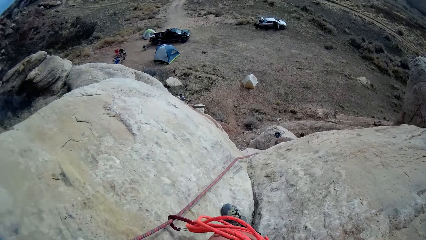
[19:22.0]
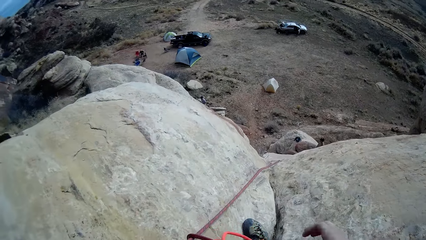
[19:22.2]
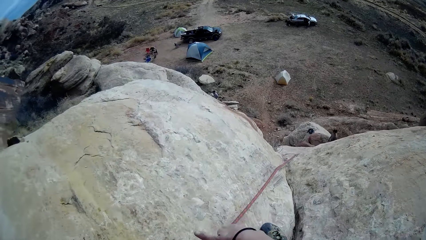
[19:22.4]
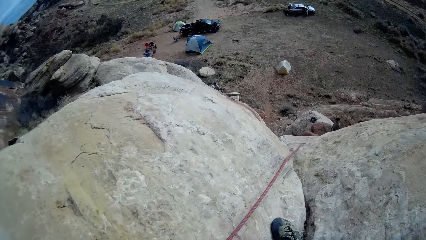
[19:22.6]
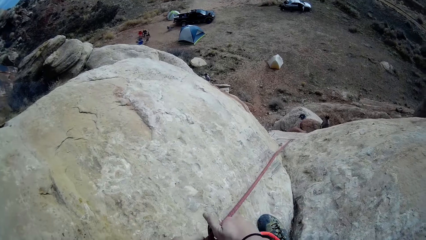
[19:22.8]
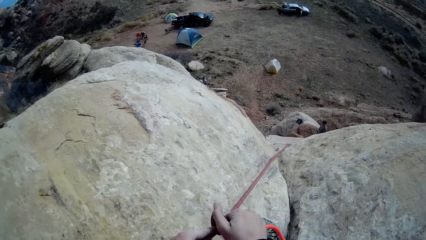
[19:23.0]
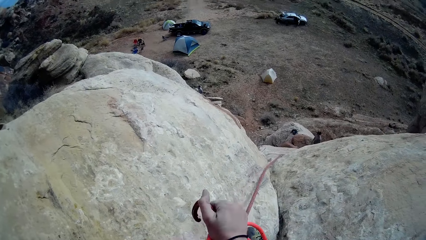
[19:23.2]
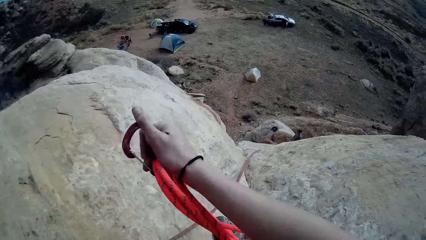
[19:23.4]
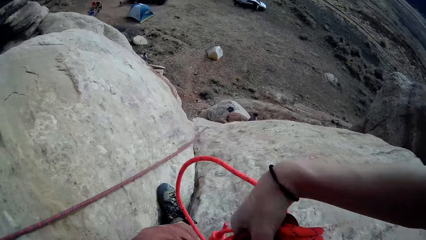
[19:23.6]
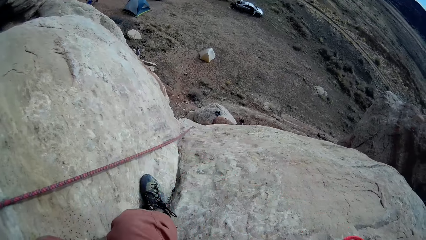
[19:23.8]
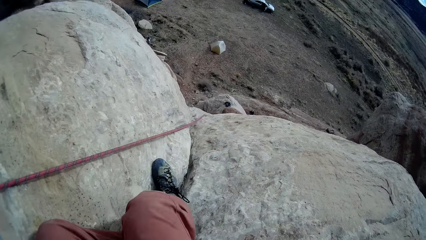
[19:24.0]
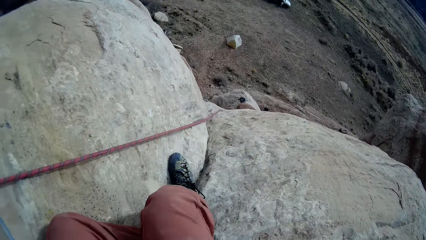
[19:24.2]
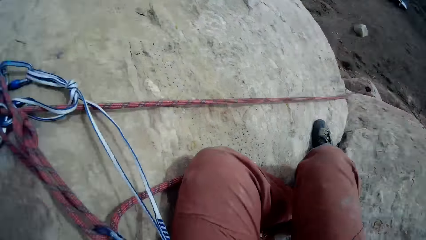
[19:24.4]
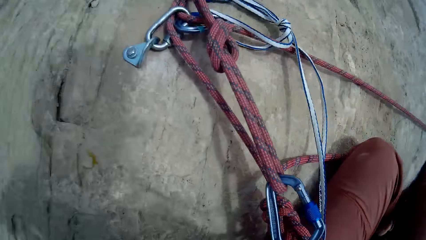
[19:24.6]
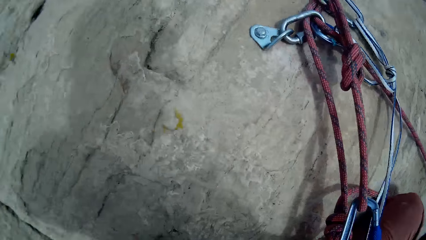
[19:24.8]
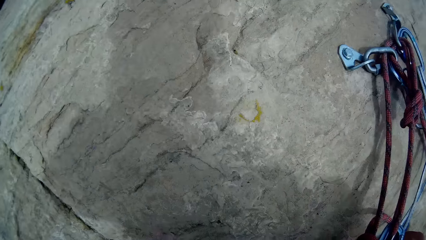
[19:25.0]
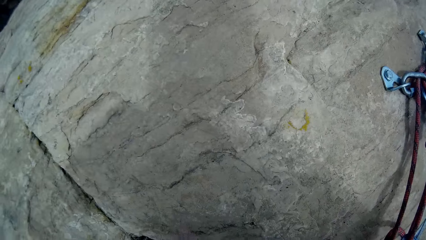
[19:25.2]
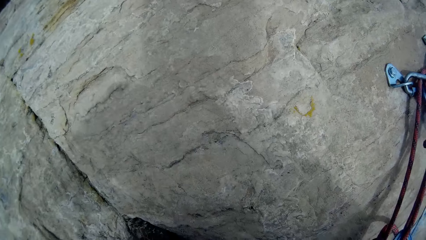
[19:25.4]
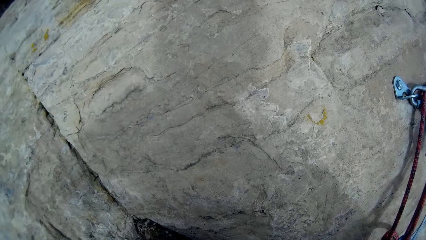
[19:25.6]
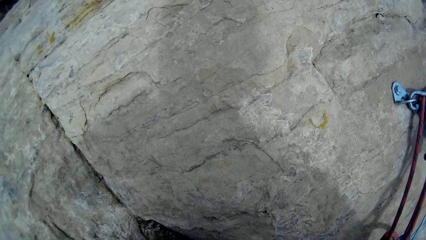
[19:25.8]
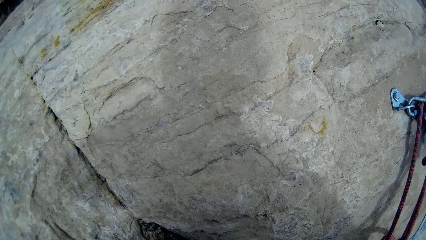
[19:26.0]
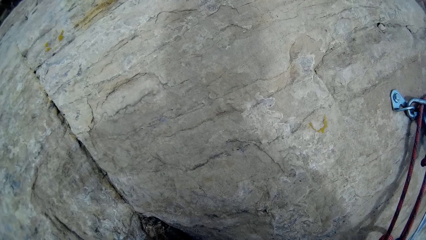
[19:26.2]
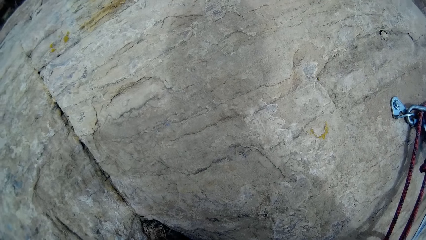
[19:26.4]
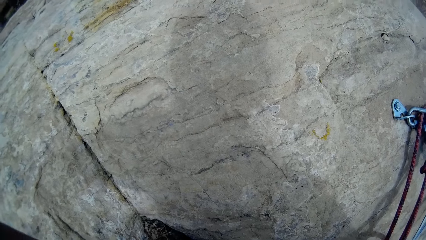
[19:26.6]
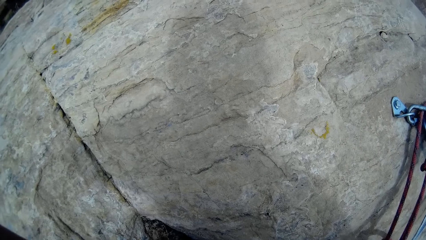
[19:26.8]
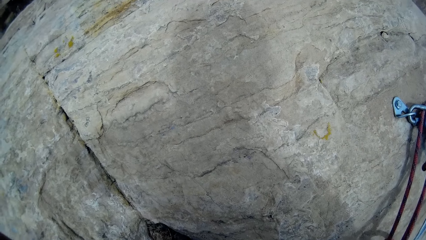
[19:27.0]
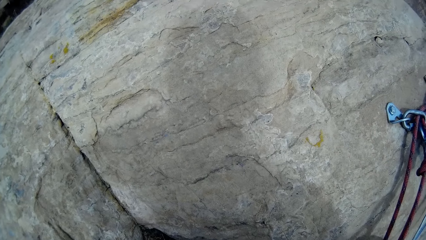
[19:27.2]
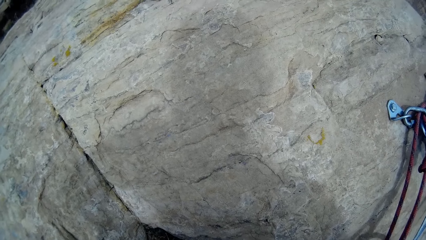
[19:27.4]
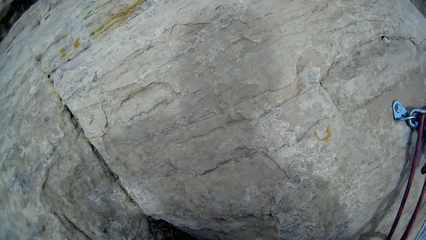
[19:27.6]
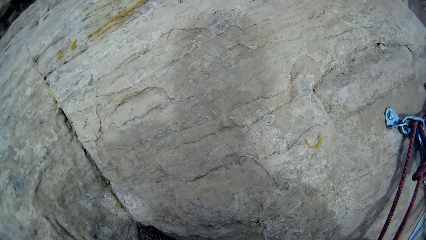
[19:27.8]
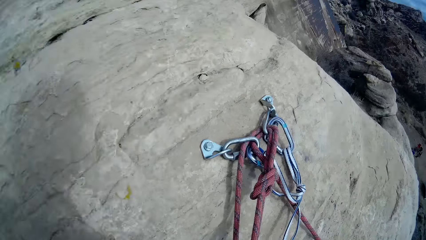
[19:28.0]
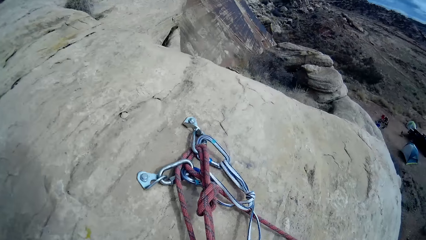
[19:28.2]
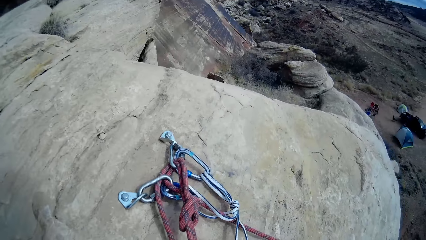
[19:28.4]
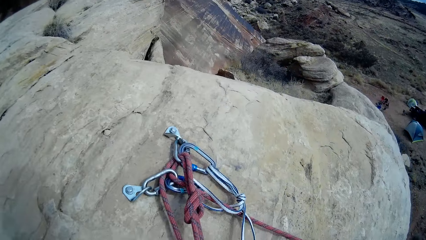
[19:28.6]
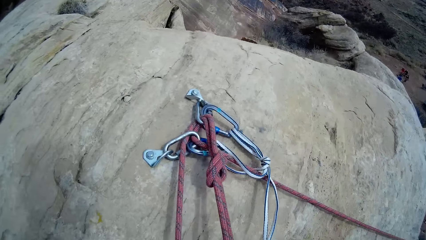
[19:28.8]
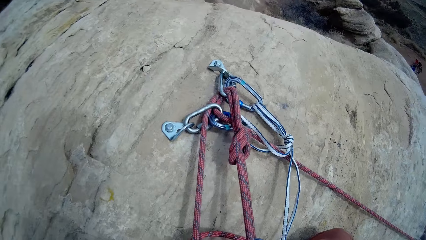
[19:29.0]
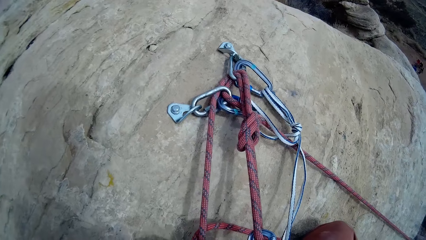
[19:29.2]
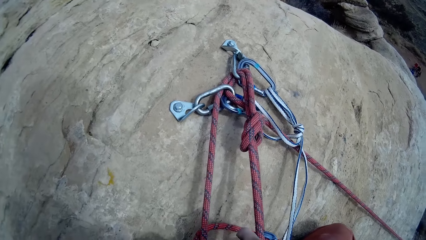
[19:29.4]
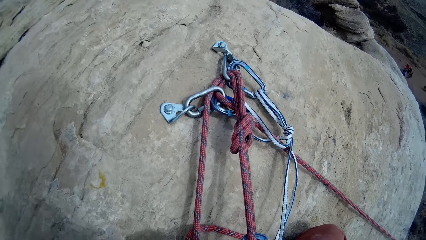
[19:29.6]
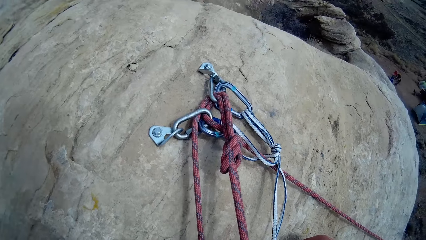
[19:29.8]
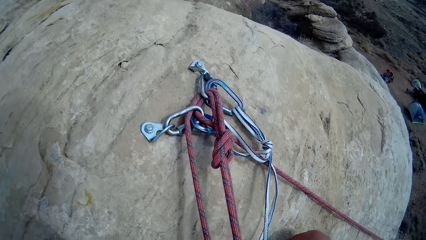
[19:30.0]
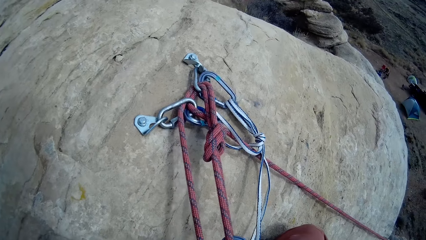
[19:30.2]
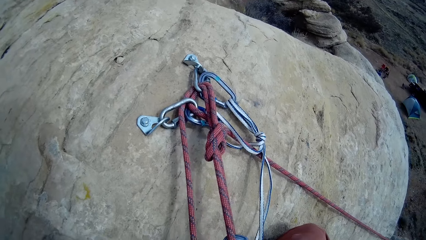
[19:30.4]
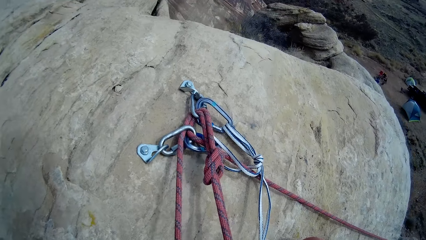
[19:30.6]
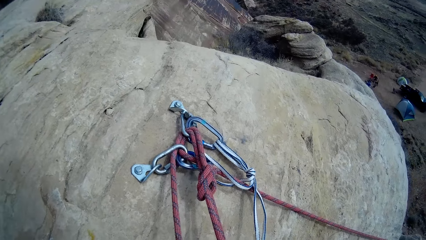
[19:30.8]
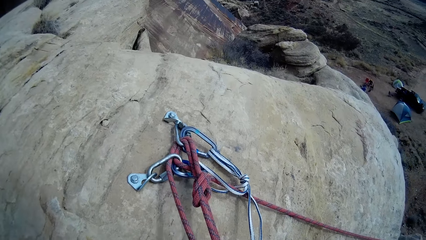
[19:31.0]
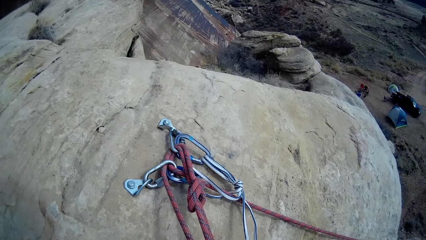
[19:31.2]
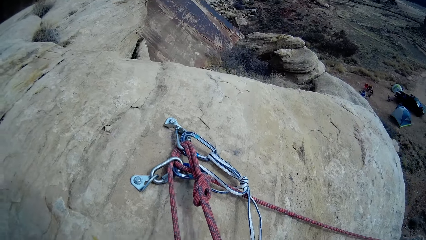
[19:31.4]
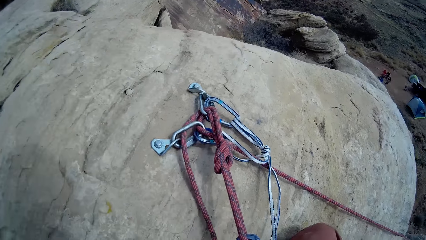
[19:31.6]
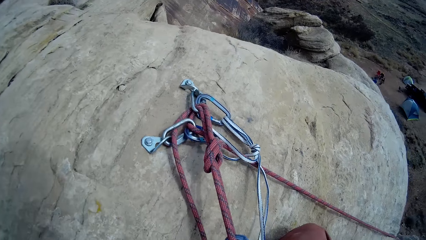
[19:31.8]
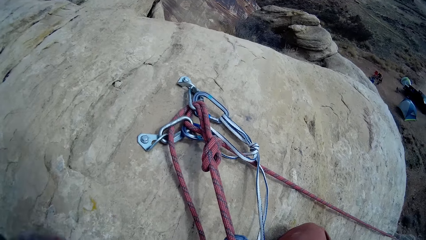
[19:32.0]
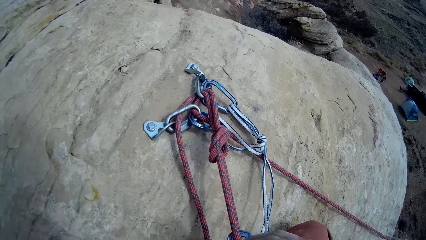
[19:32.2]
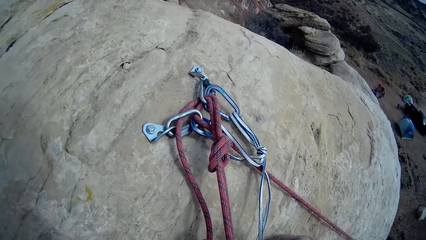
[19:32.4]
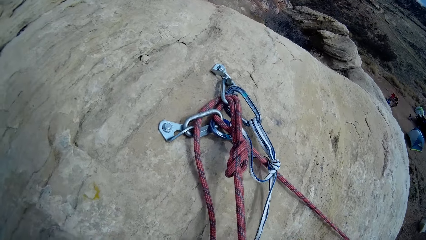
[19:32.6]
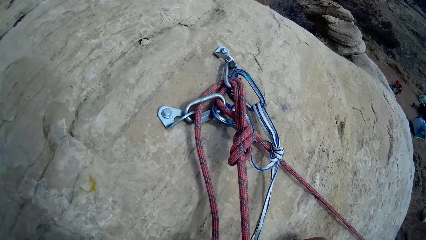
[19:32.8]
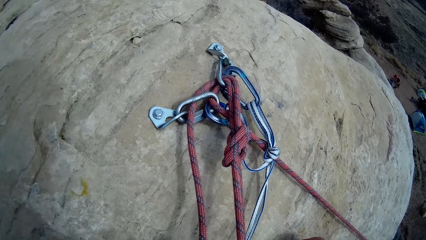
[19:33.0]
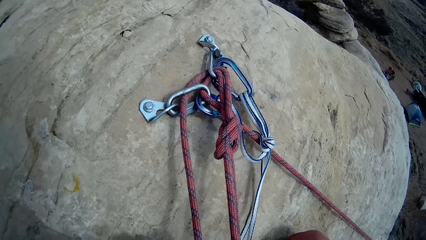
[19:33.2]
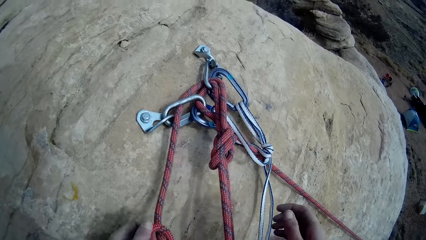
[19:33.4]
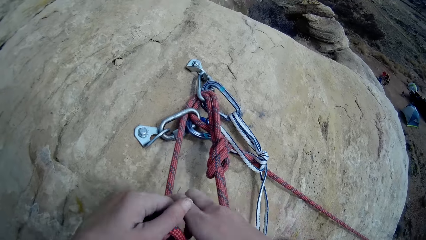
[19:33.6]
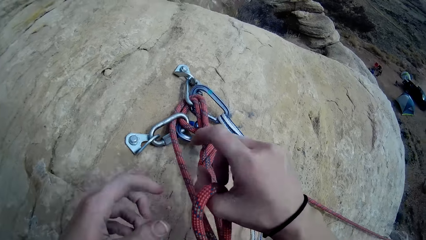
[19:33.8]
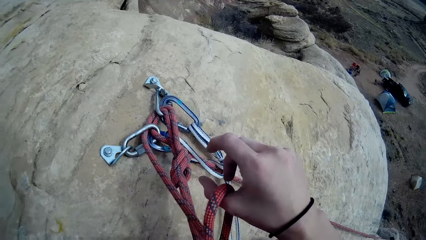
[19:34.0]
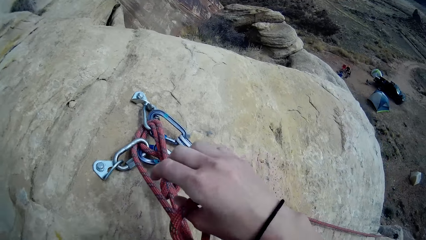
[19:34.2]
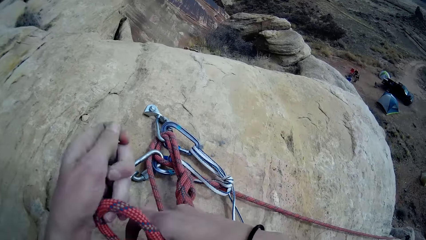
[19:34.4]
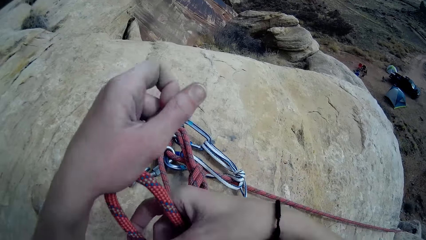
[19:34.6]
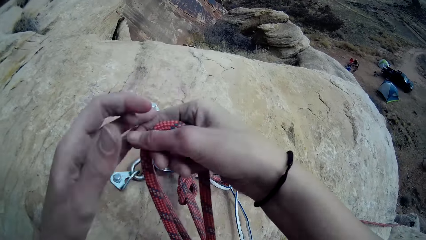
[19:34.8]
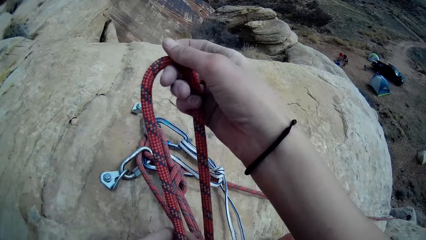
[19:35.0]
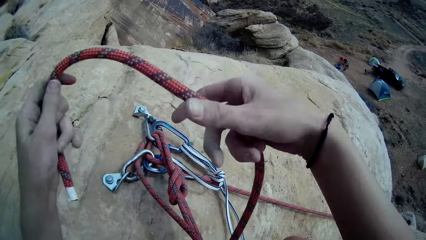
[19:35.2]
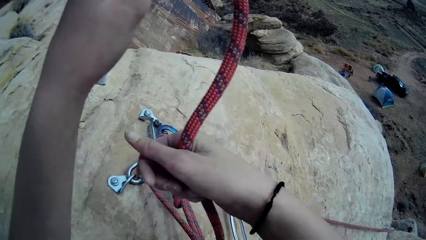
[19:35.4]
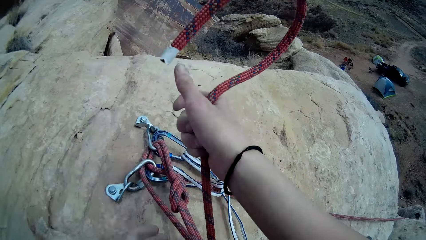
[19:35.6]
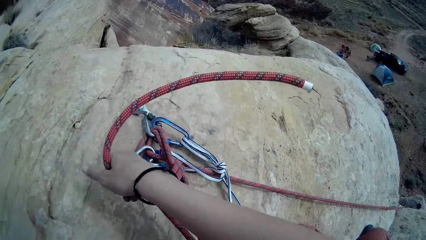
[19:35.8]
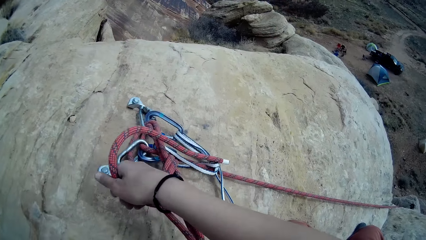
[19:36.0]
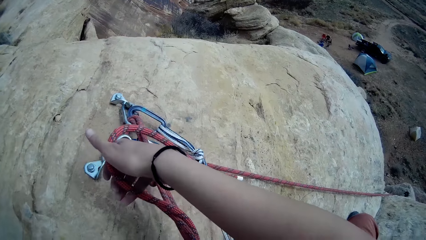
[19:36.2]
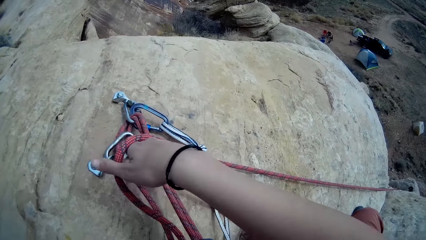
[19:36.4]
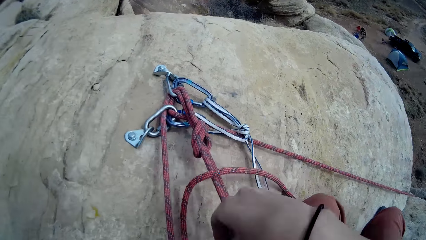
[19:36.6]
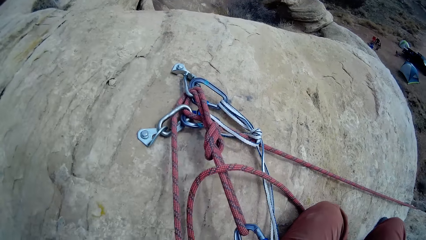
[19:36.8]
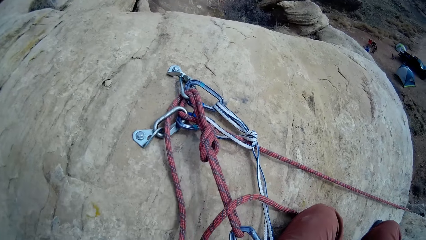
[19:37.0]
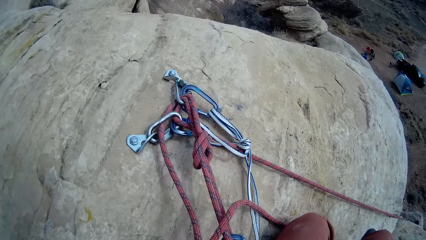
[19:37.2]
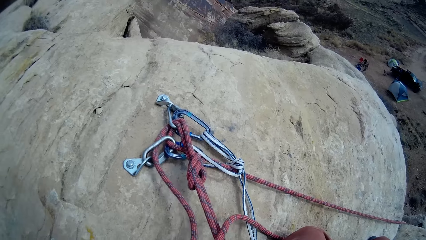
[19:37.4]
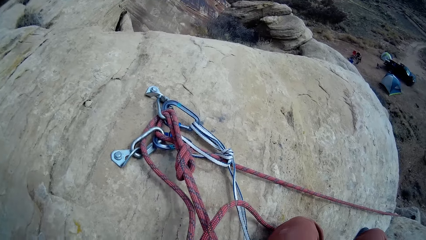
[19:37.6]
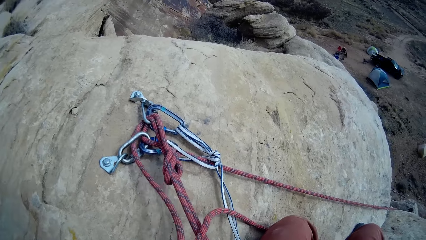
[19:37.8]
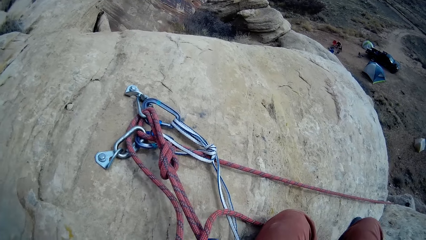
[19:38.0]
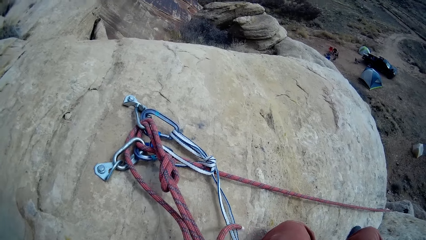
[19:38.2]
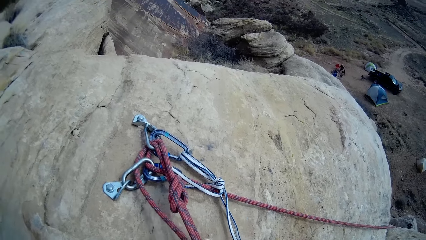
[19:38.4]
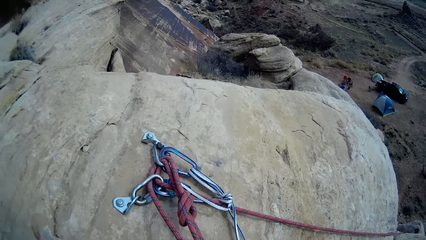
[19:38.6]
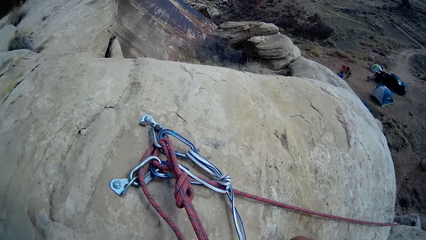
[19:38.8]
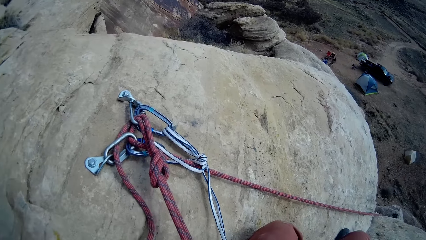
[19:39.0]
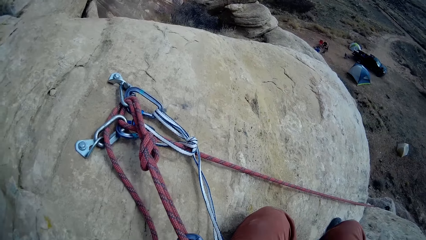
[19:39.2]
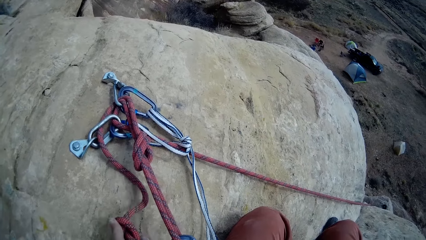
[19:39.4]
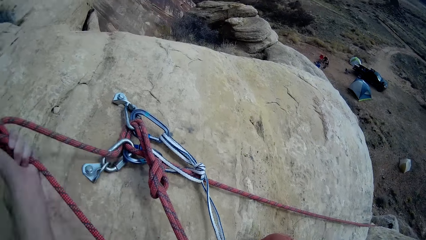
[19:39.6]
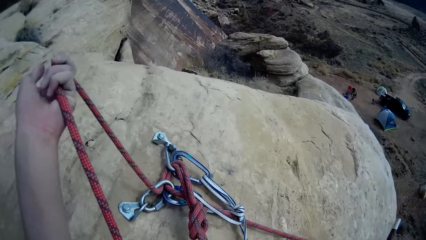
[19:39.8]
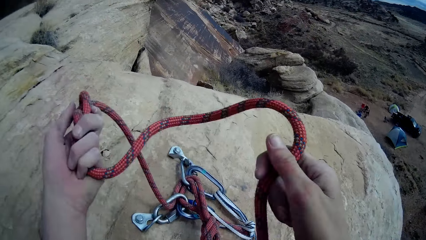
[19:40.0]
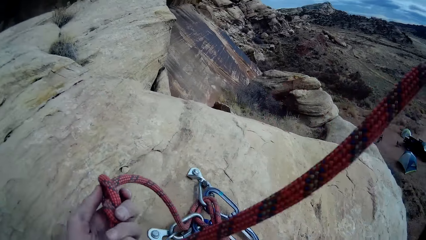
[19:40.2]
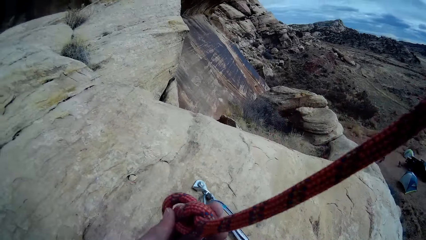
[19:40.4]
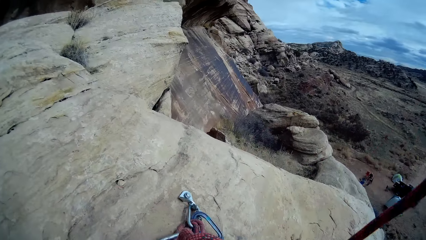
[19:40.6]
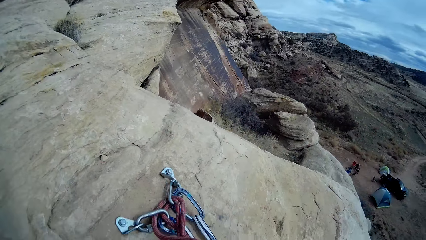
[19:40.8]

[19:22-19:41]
The camera wearer unhooks a carabiner. They tie a rope.
